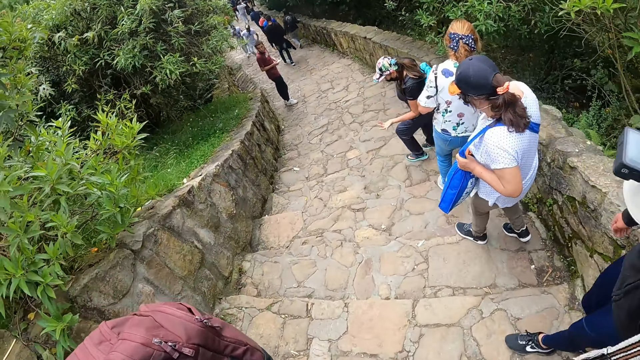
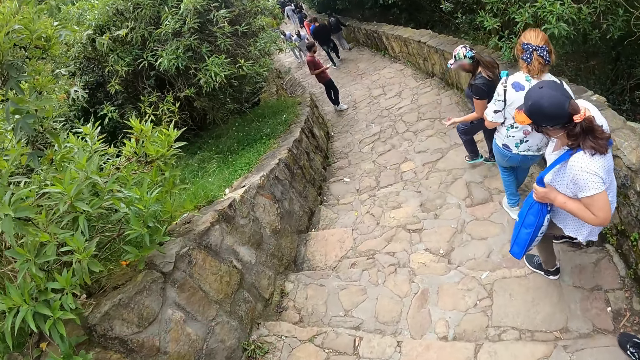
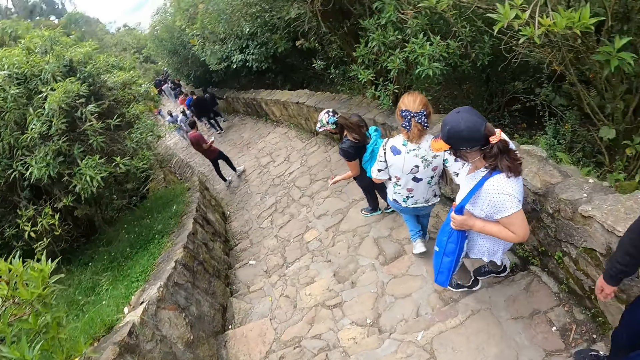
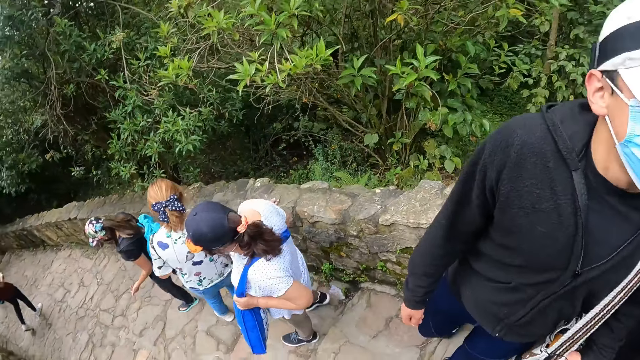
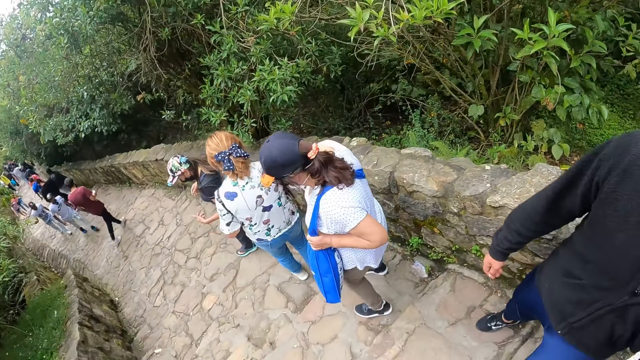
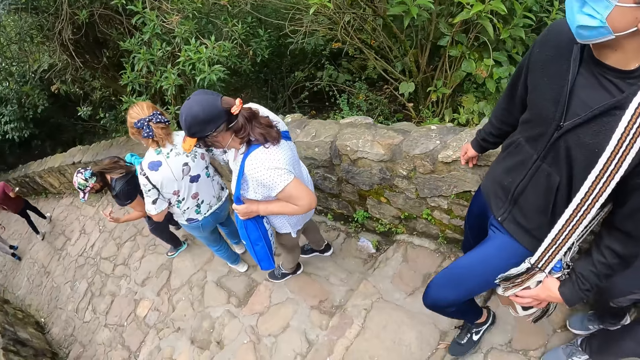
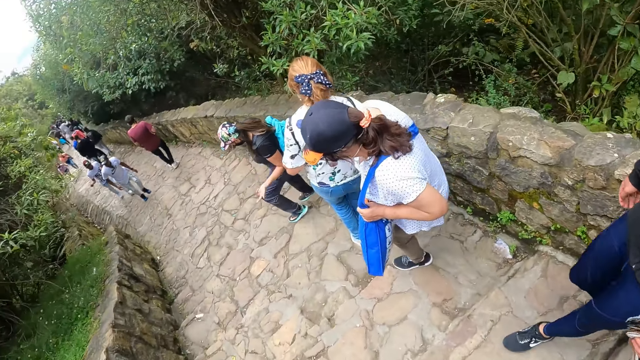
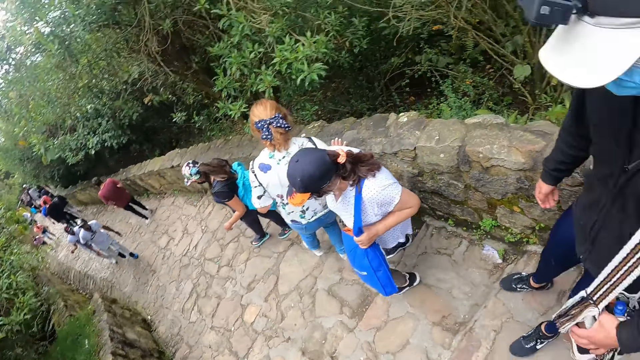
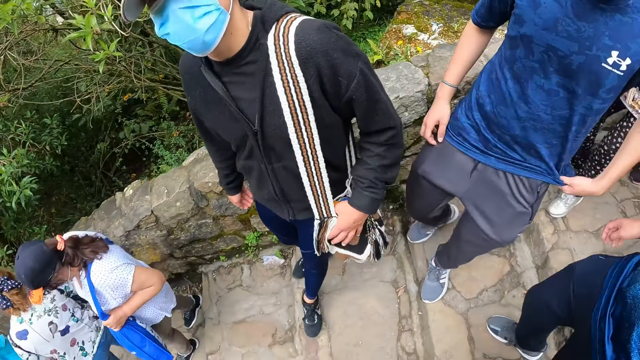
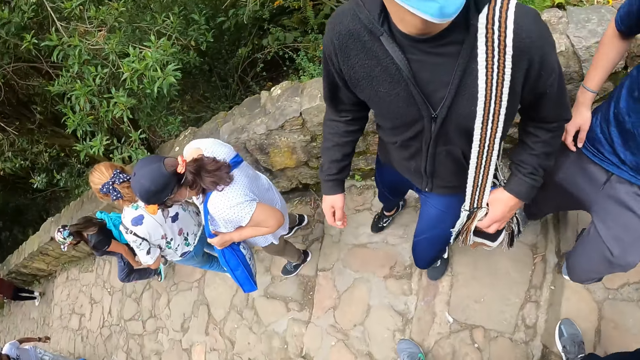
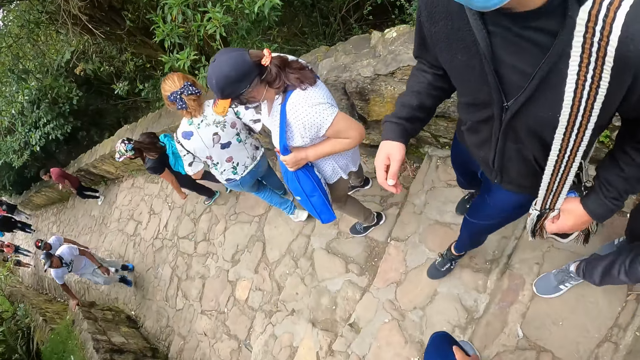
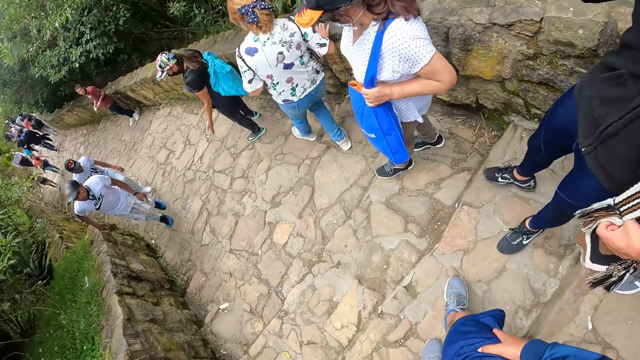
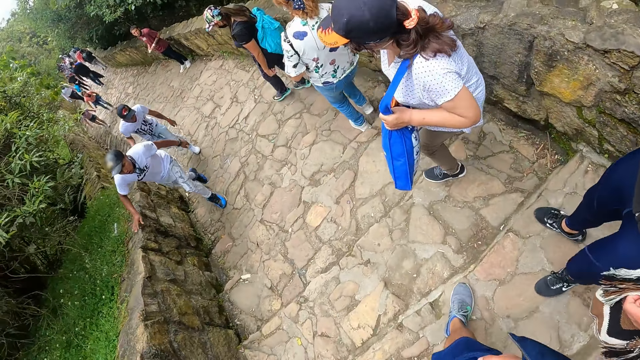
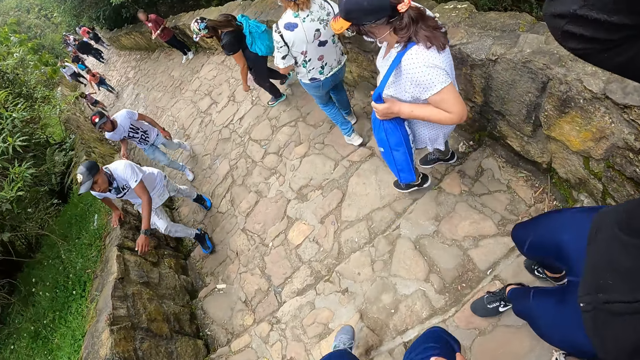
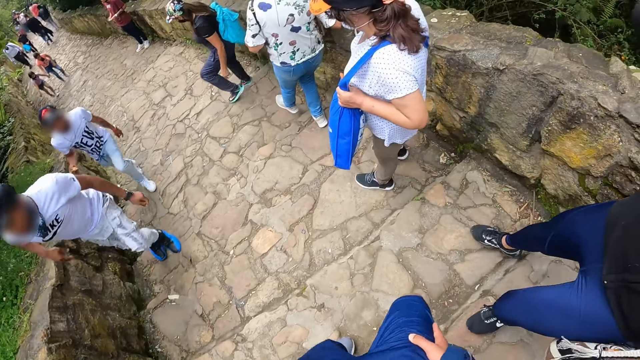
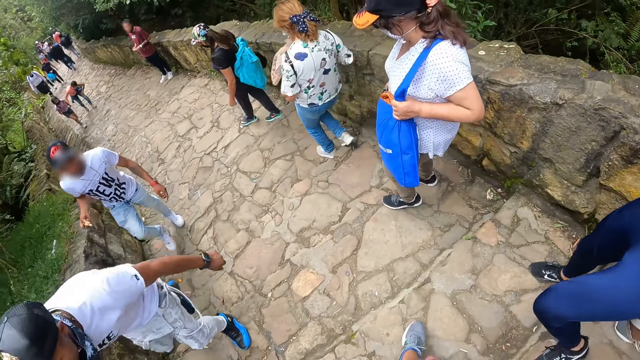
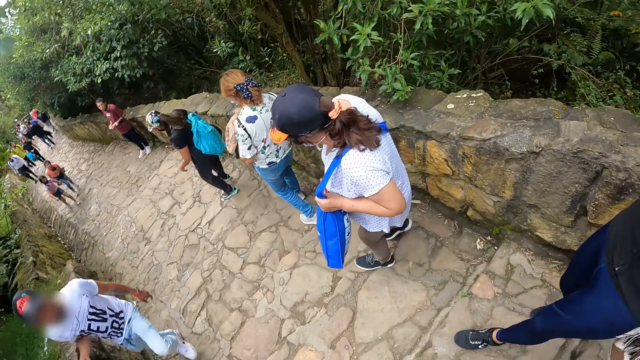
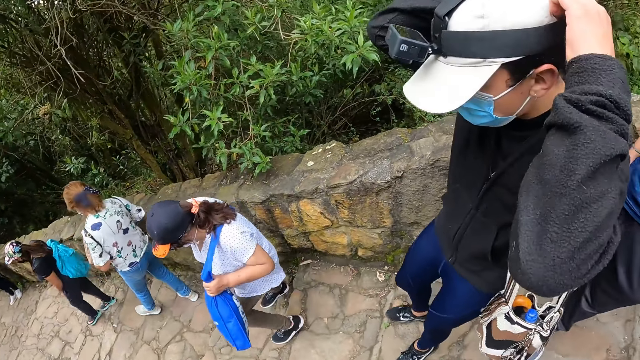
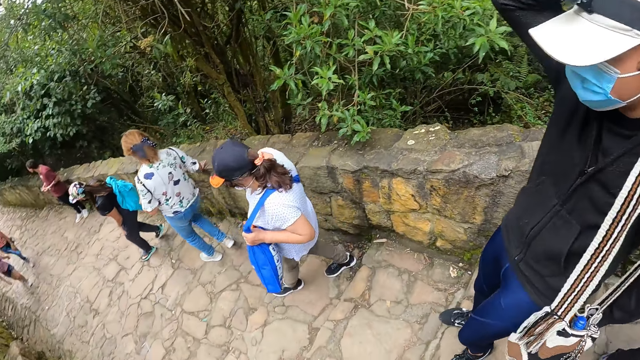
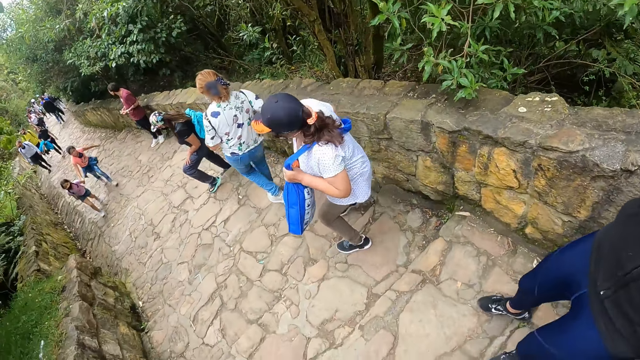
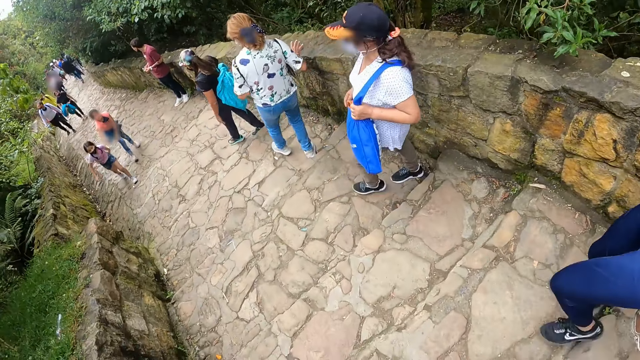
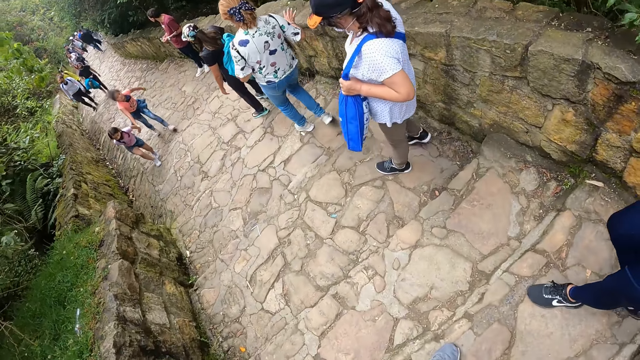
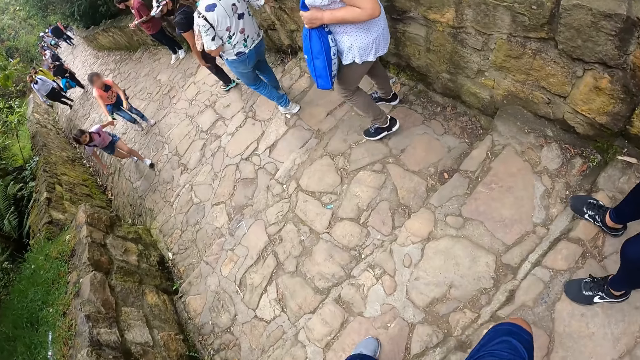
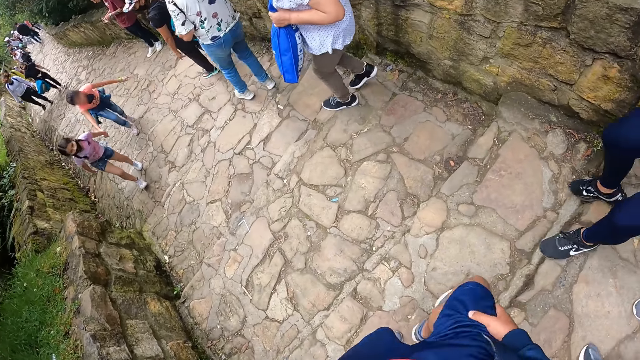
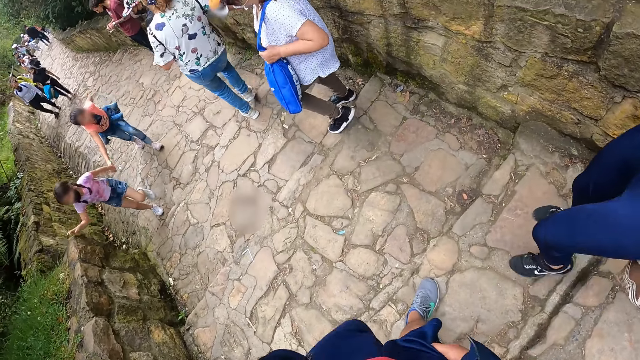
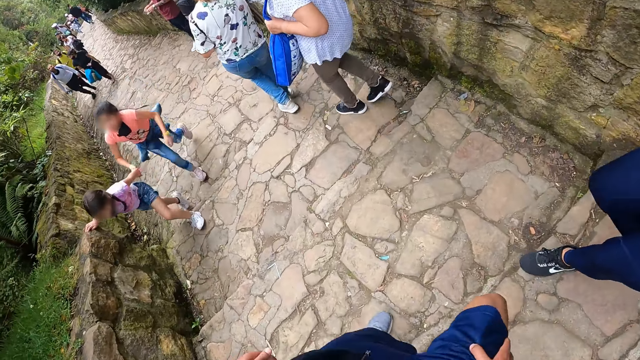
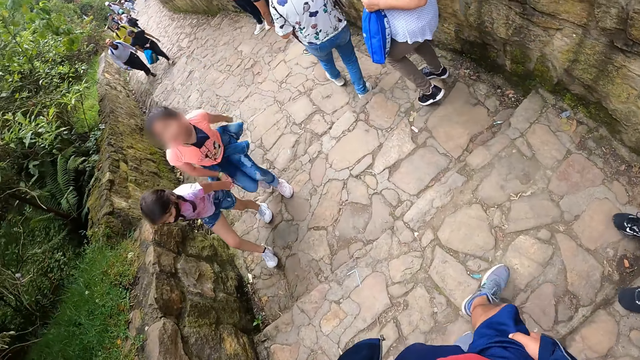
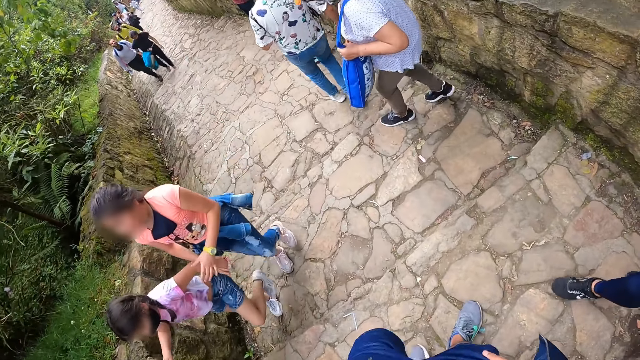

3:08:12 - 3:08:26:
A man interacts with another man and a third man. The first man adjusts a head camera with his hands.

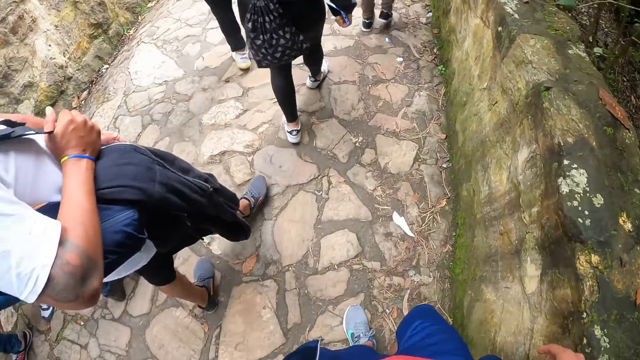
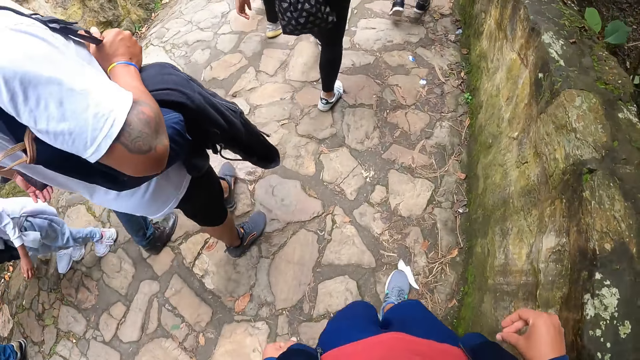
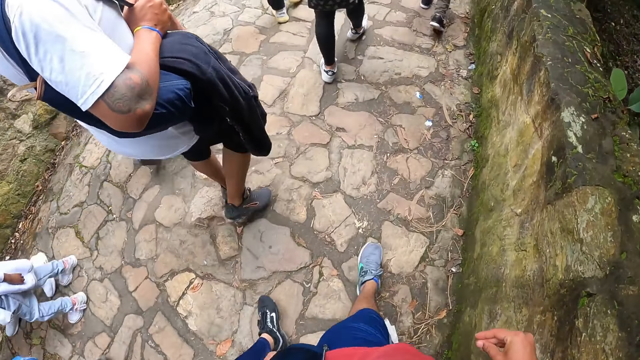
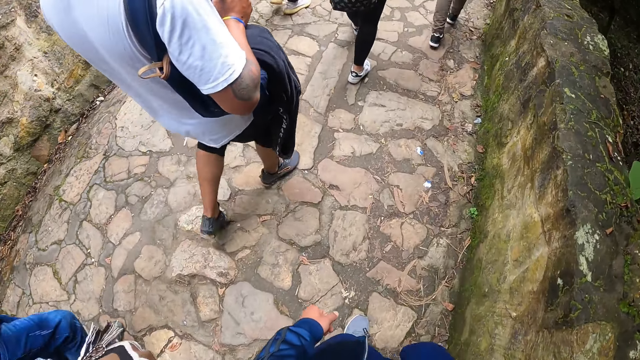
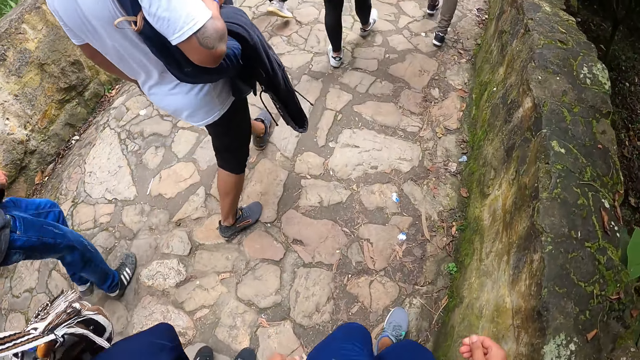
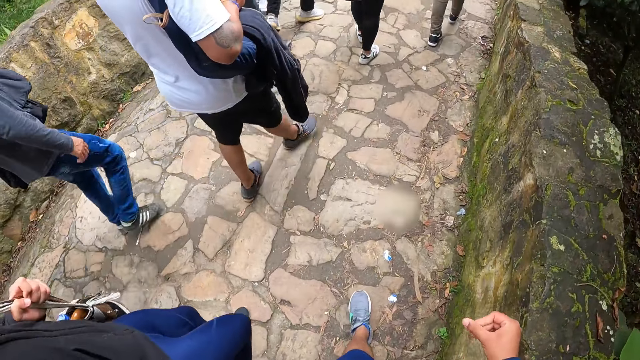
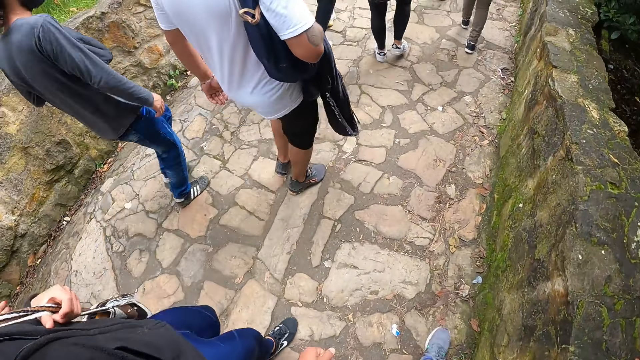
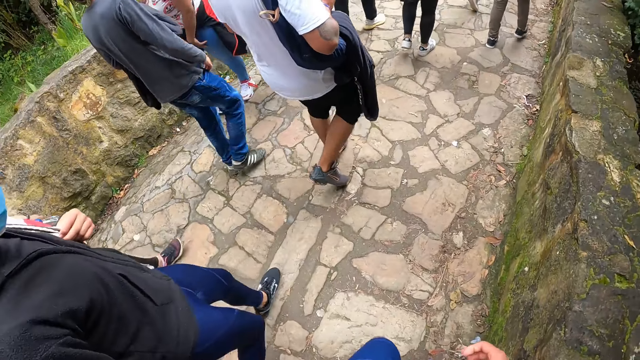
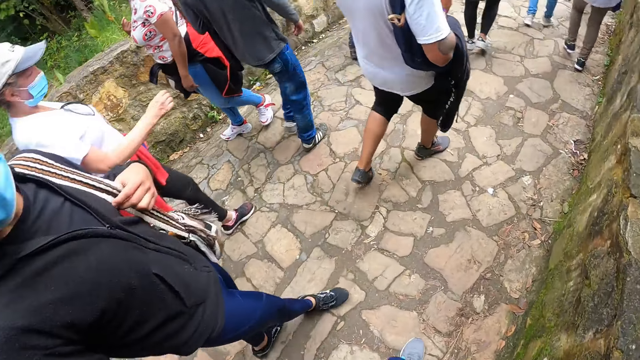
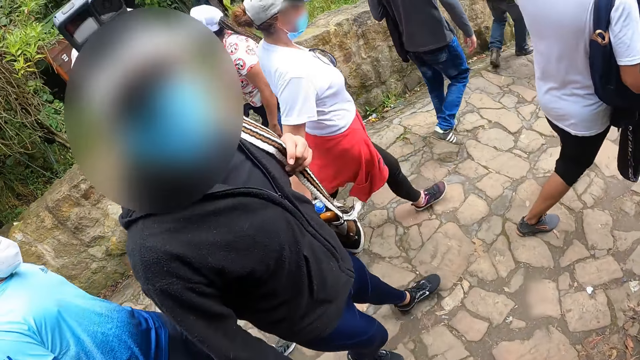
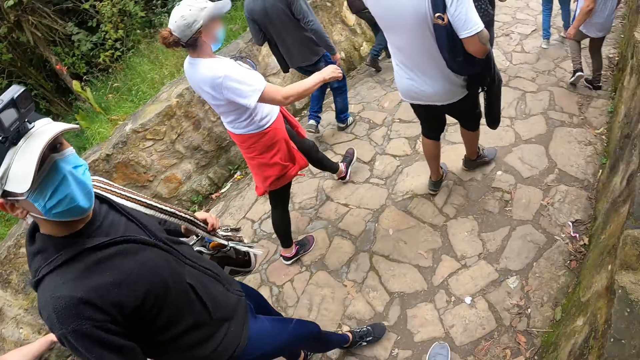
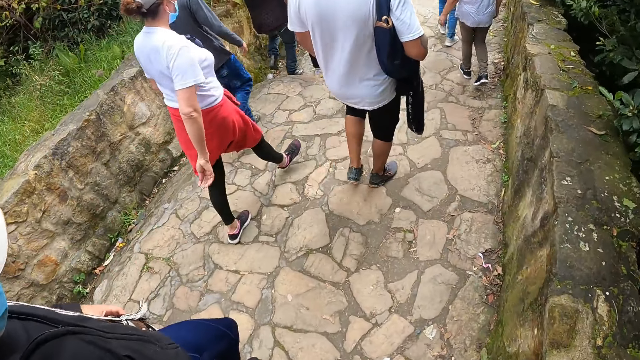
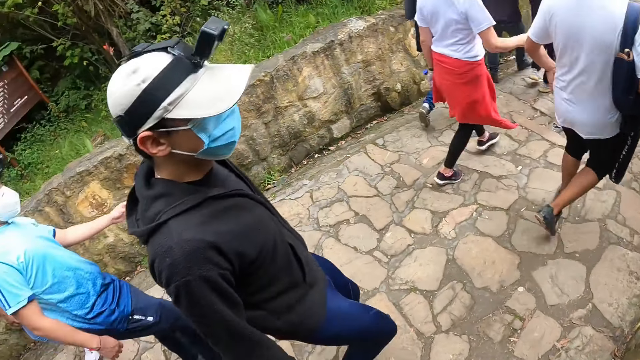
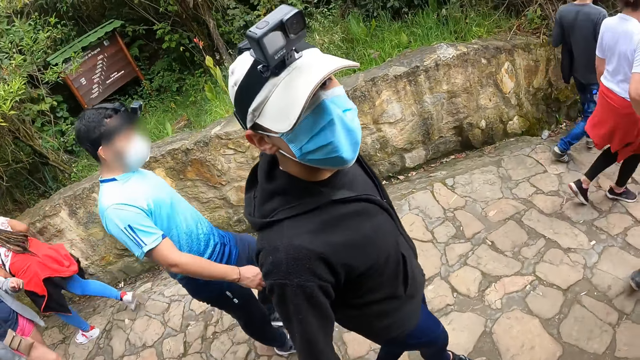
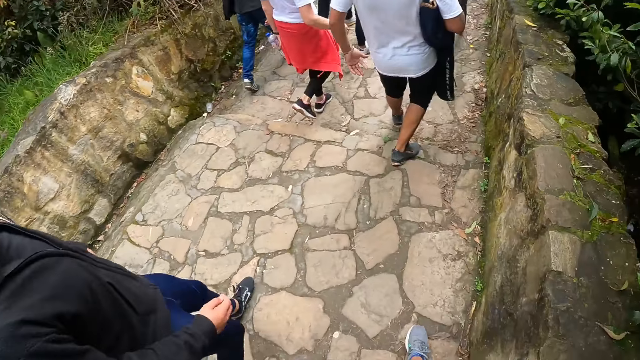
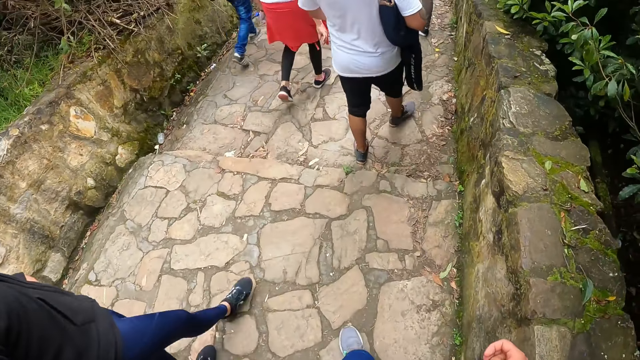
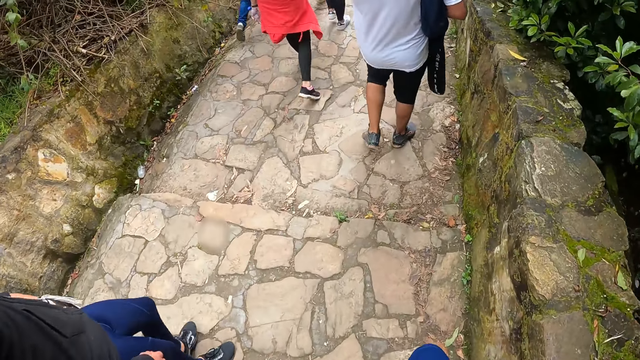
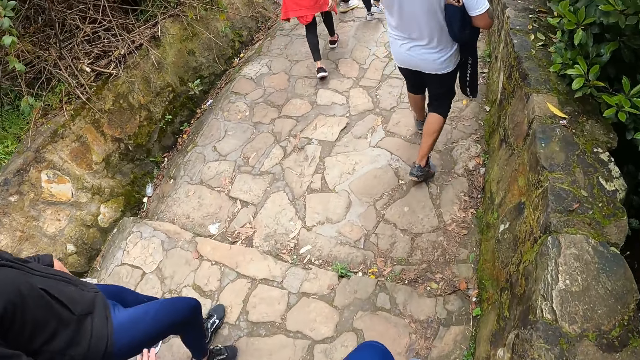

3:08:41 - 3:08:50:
A man holds a bag with his left hand. The man looks at the camera wearer.
